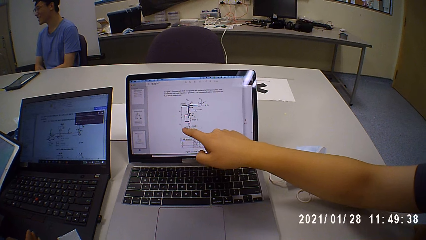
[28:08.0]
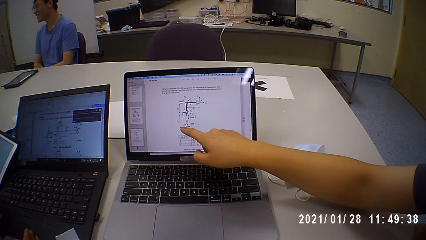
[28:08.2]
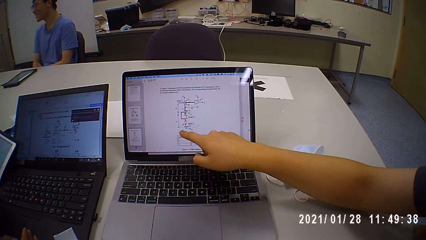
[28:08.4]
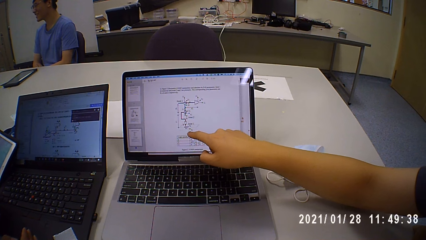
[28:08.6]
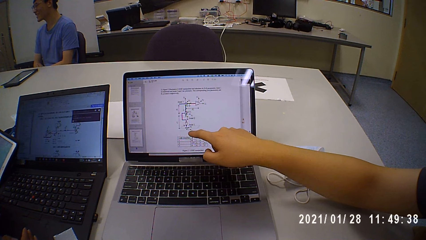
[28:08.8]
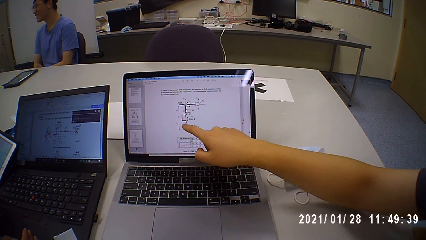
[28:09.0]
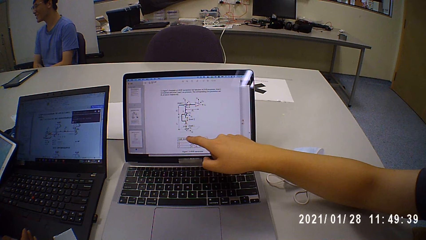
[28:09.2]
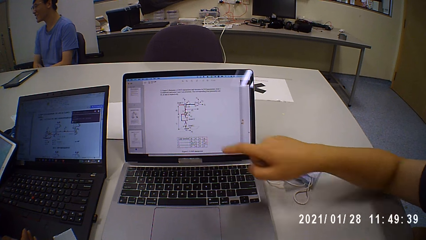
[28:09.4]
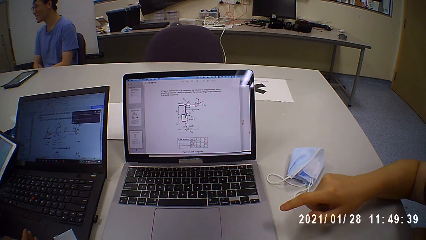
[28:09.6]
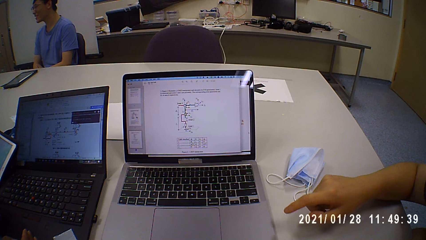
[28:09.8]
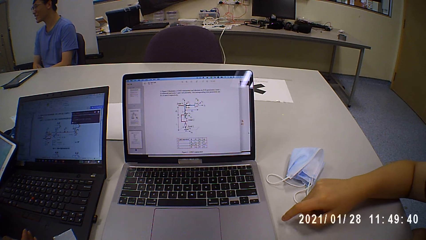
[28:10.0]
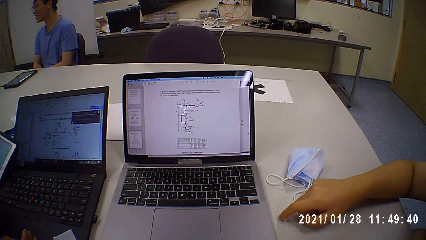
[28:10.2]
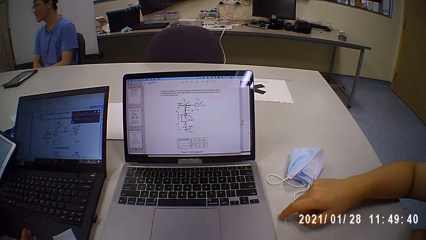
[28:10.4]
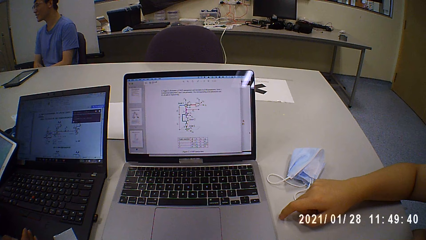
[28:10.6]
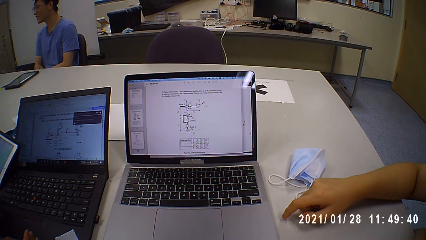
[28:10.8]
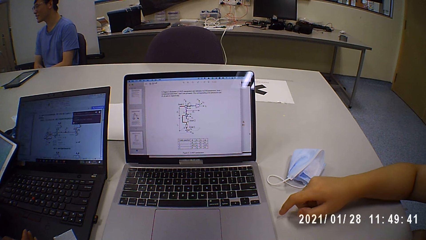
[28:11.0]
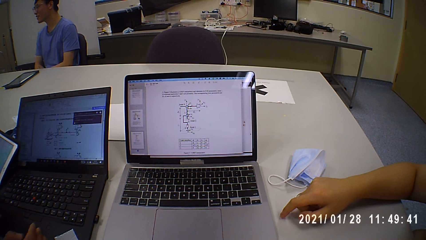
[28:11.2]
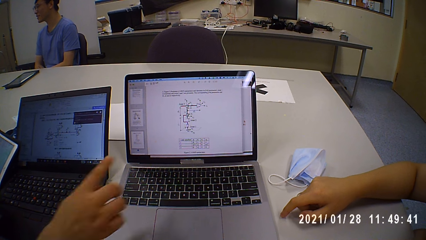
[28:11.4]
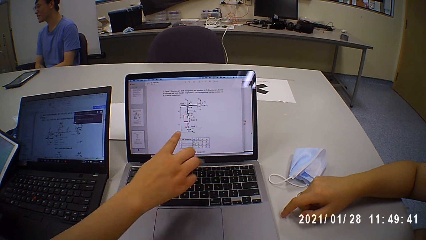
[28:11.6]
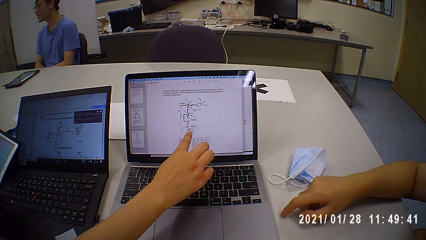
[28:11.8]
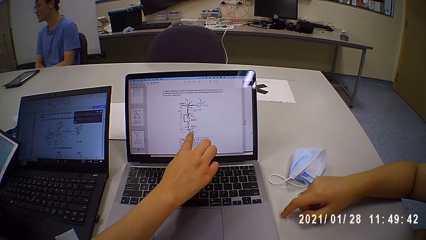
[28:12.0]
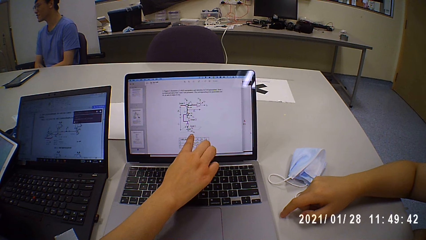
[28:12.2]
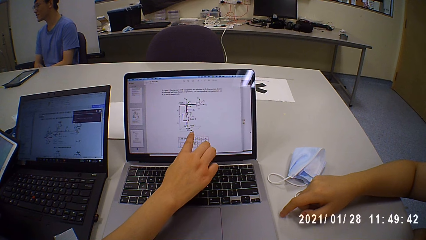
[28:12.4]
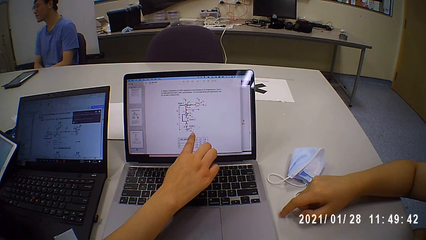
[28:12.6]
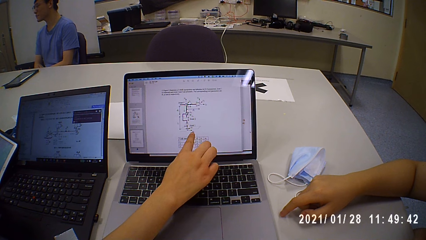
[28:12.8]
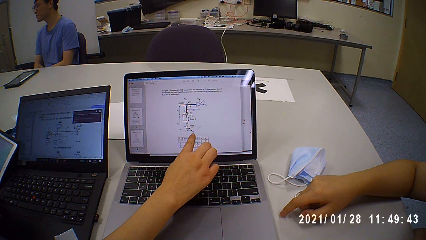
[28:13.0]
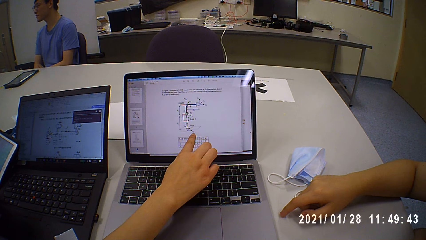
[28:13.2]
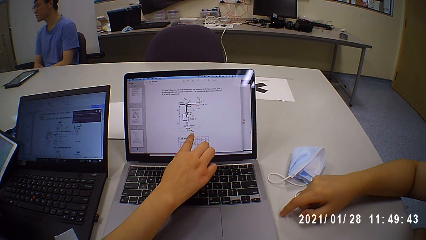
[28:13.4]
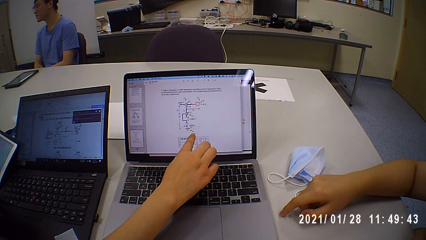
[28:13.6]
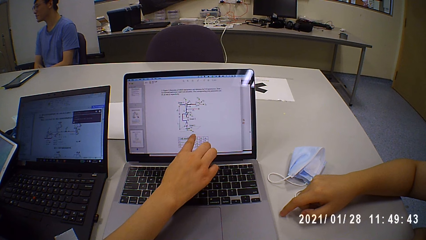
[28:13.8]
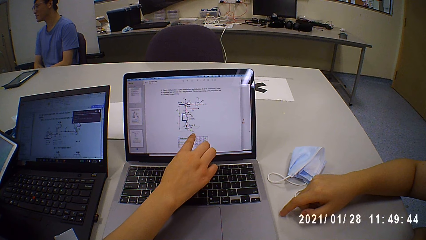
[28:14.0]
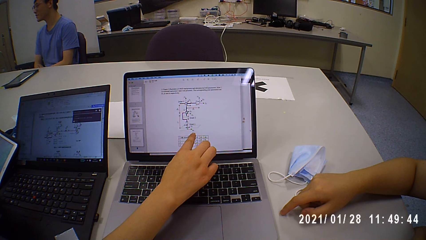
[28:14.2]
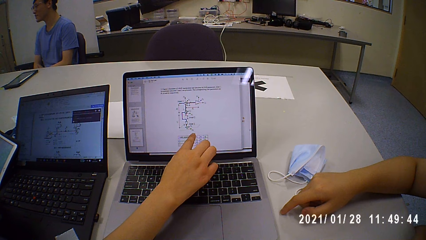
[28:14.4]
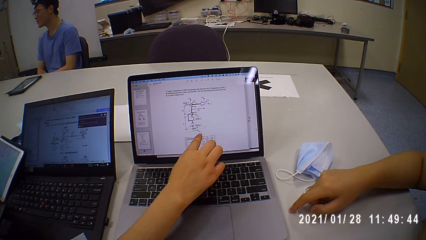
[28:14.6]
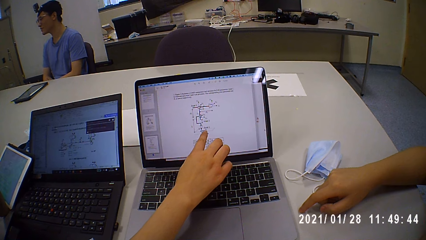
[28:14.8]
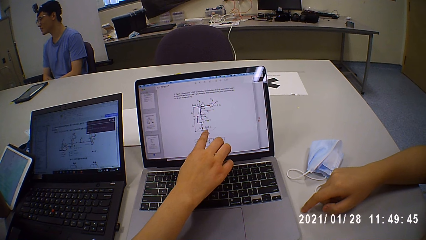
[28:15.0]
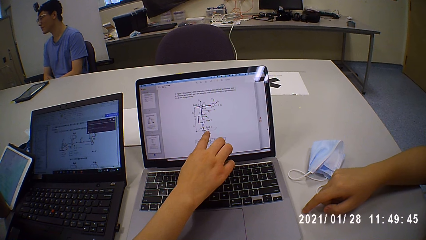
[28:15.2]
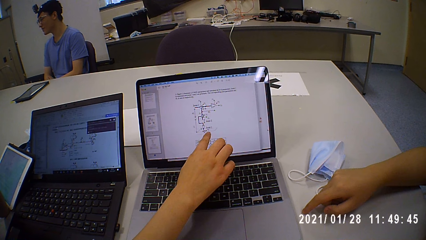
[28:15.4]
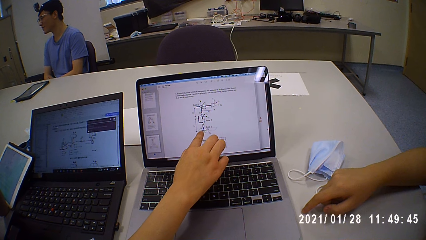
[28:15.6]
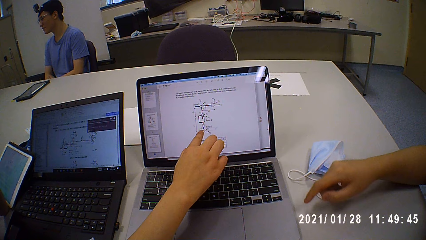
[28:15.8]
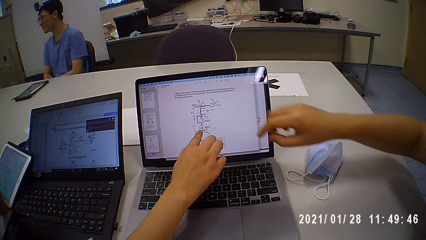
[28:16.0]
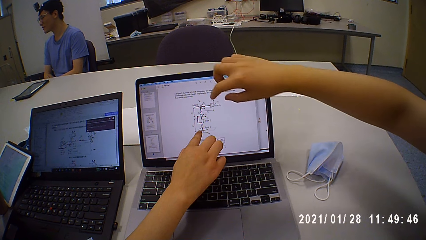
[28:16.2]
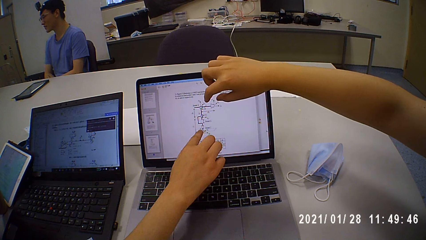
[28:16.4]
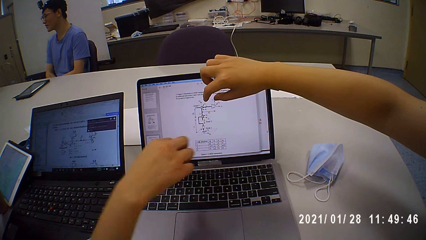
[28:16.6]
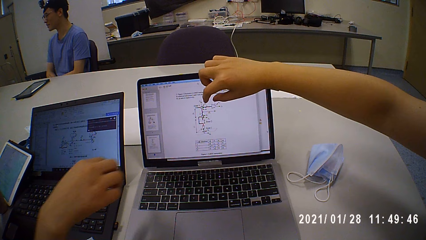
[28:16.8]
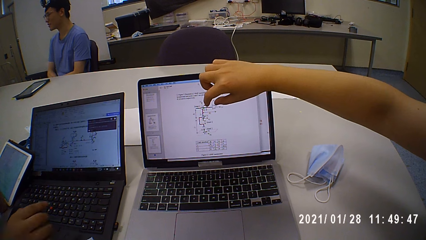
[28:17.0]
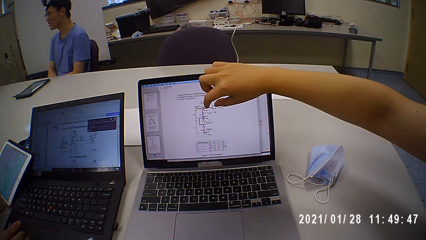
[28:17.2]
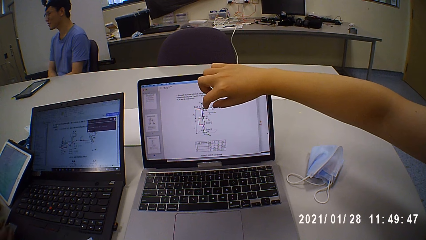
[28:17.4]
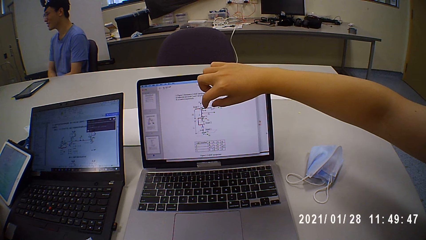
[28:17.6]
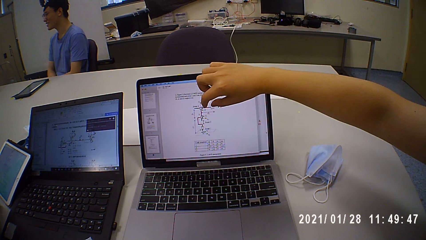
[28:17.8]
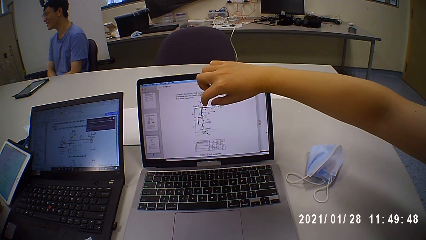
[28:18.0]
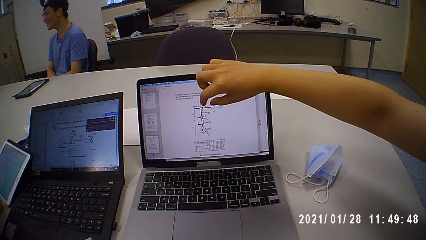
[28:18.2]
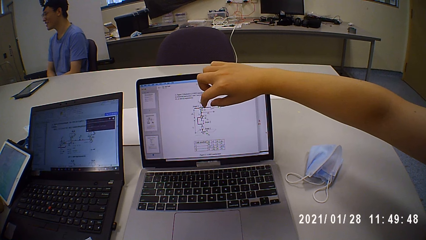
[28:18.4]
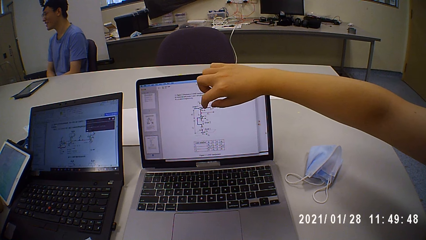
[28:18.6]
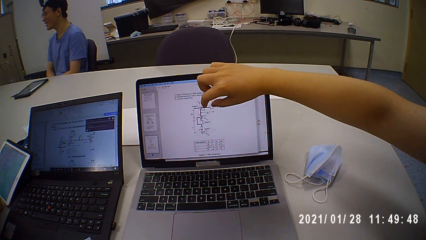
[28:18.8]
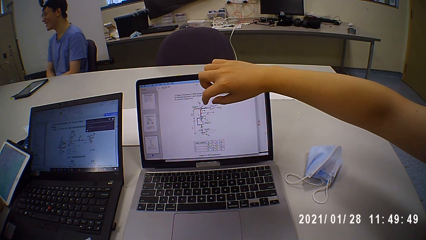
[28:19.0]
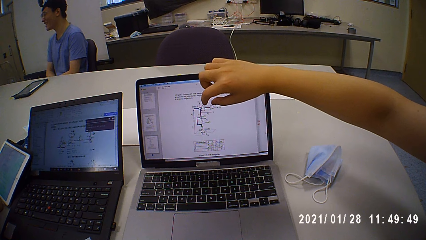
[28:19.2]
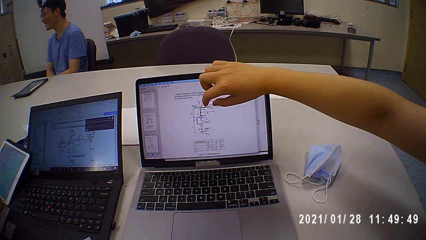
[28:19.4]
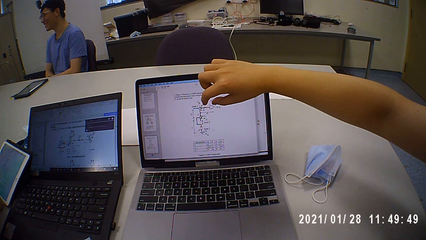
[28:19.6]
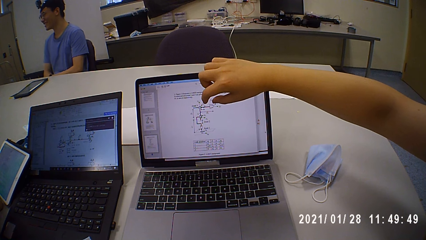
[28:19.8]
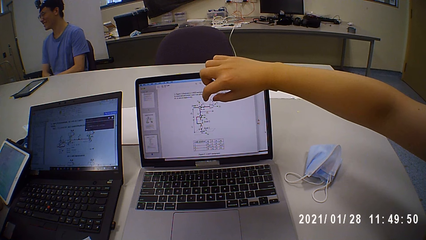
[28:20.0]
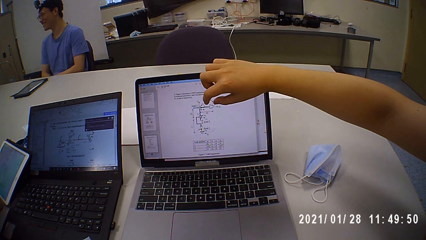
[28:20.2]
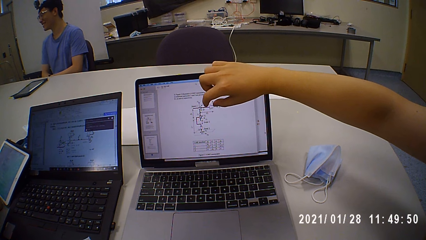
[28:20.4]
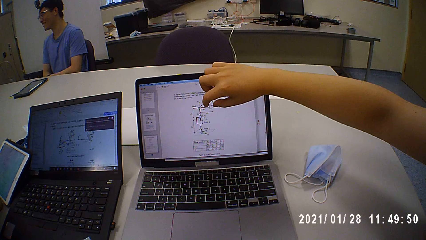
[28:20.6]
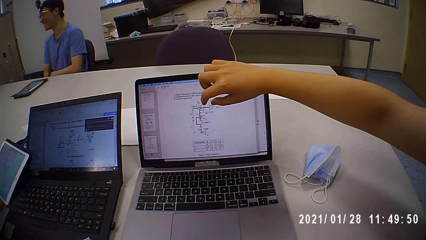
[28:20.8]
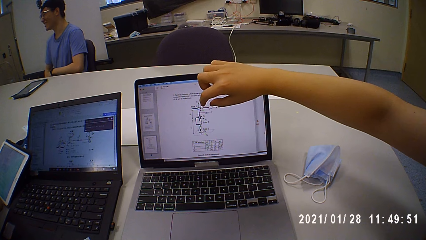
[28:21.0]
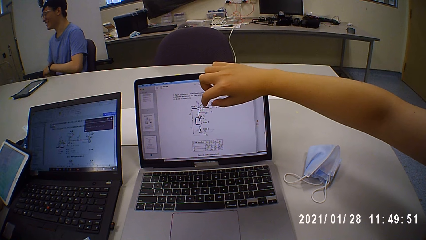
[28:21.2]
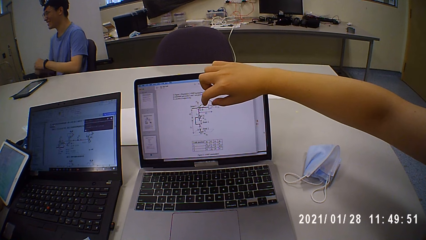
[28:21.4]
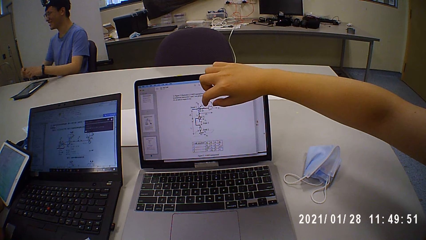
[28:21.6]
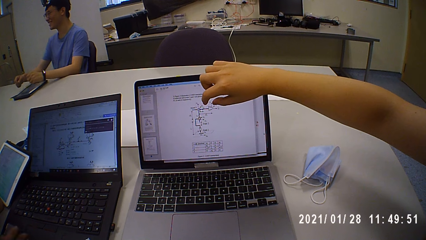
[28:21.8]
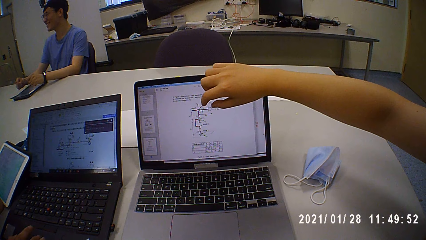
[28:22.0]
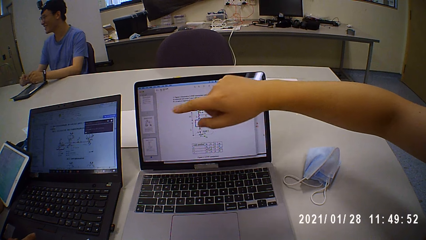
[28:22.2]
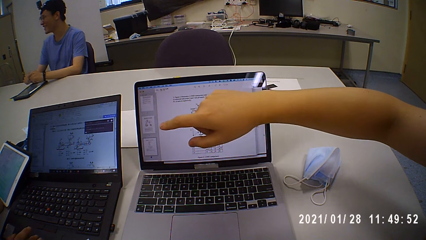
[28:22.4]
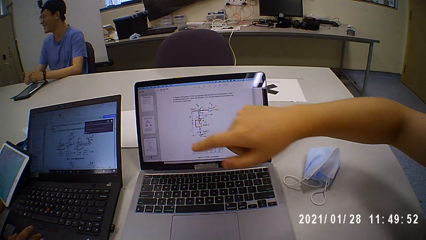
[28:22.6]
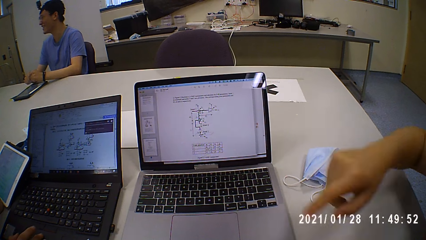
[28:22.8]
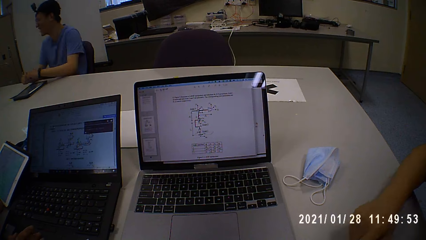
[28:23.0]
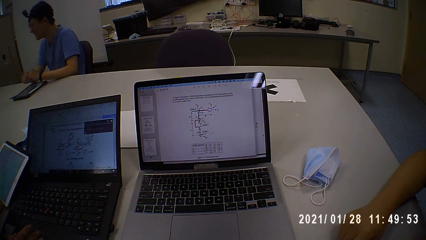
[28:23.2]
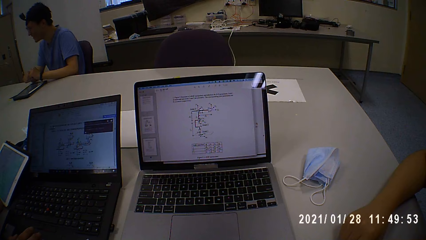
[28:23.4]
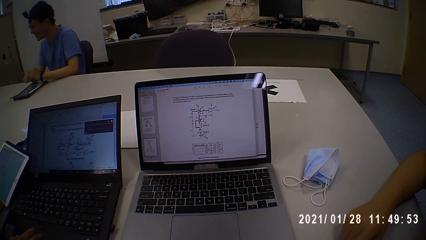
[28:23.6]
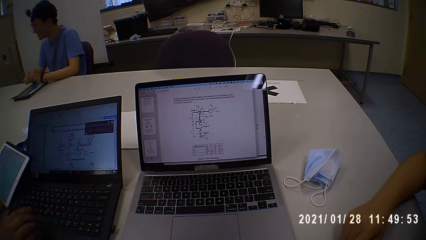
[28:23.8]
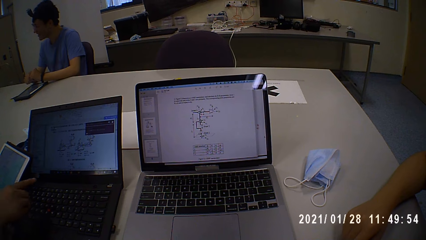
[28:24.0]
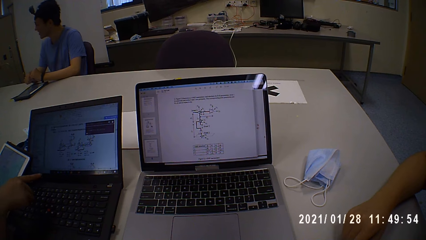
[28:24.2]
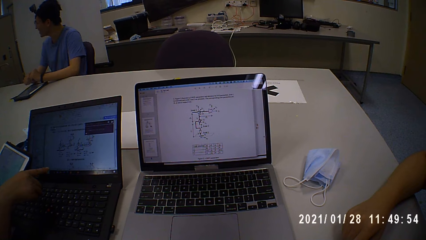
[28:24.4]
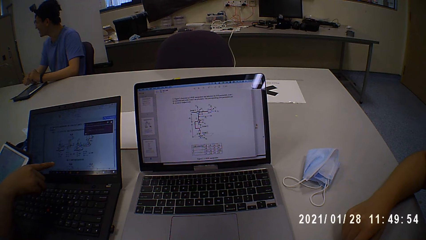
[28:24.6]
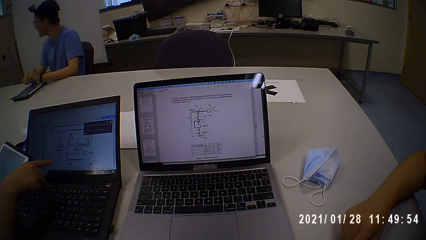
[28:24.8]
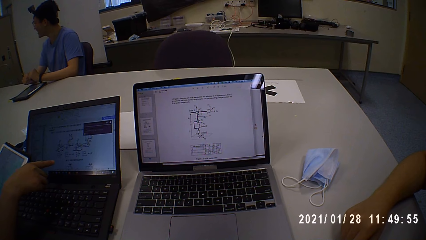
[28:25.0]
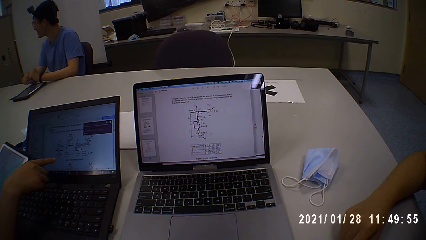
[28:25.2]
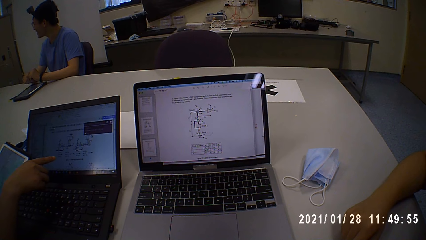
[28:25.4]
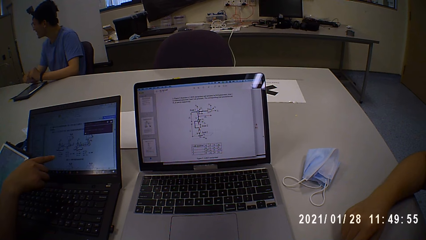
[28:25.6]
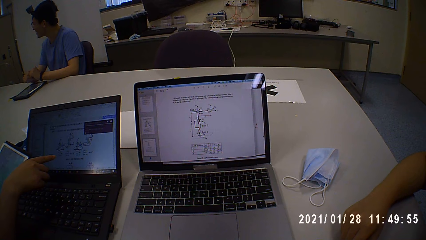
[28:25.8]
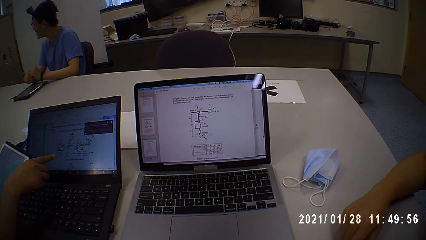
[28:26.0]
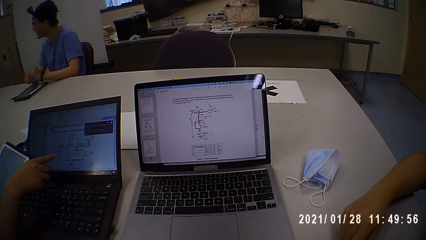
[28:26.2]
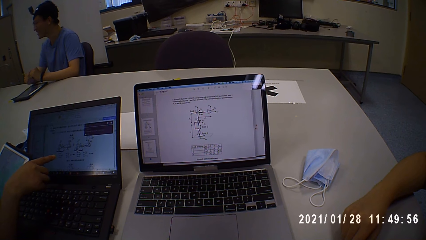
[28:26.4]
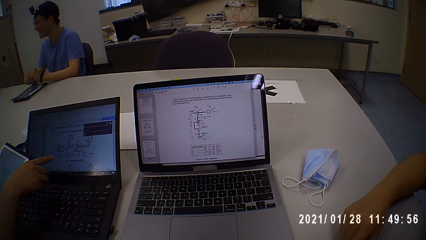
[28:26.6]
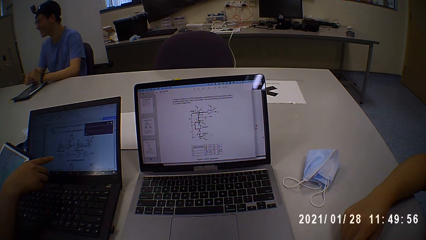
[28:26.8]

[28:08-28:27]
The man talks to the other man and points at the laptop. The woman talks to the first man. The other man talks to the first man and points at the laptop. The woman talks to the other man and points at the laptop.
